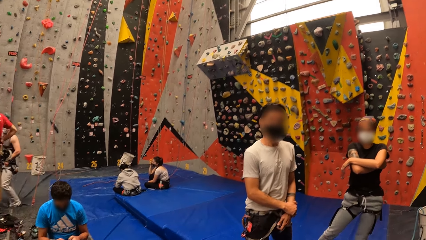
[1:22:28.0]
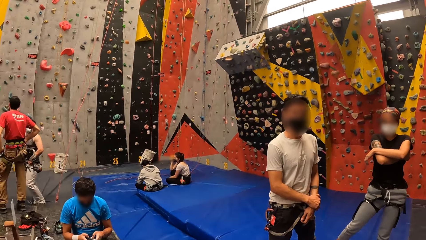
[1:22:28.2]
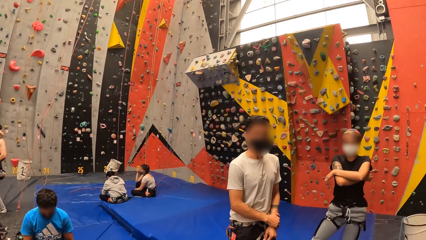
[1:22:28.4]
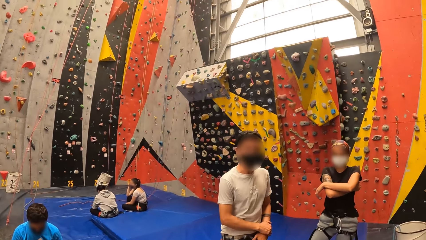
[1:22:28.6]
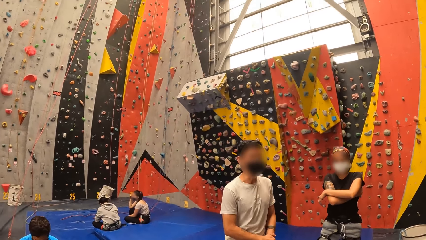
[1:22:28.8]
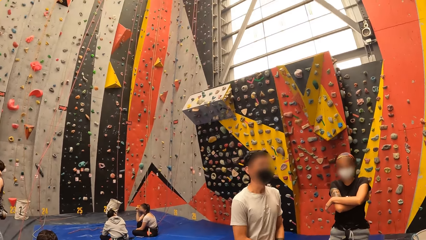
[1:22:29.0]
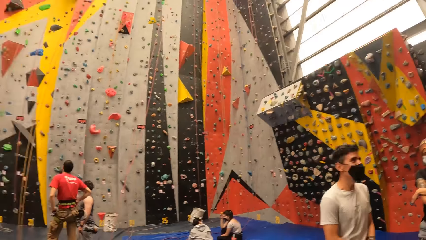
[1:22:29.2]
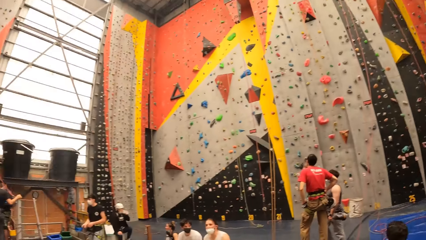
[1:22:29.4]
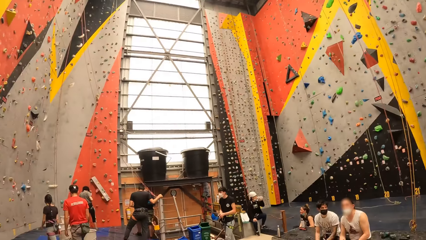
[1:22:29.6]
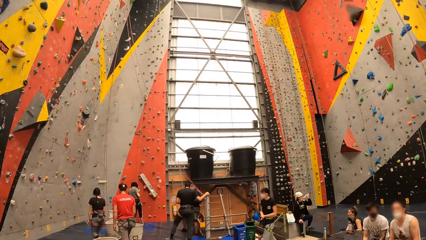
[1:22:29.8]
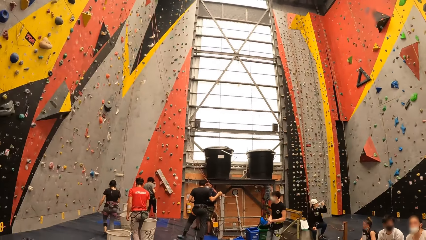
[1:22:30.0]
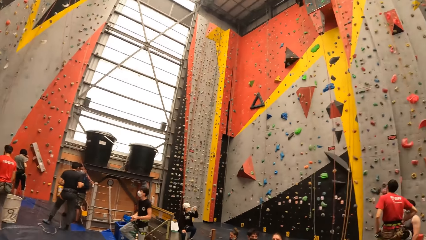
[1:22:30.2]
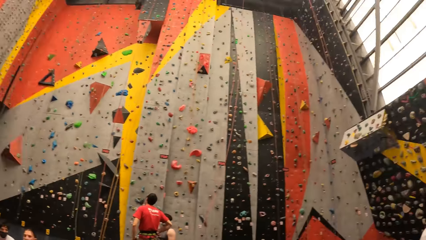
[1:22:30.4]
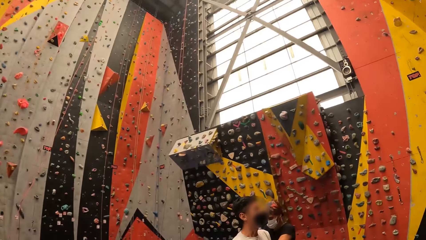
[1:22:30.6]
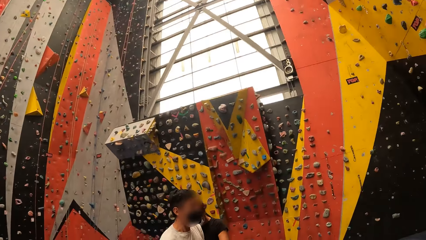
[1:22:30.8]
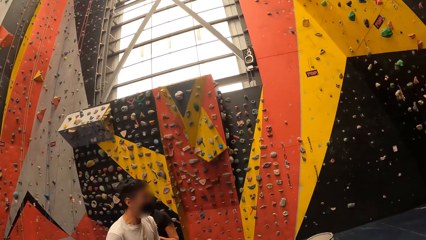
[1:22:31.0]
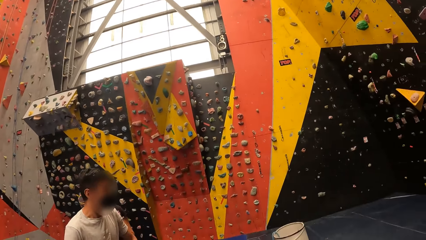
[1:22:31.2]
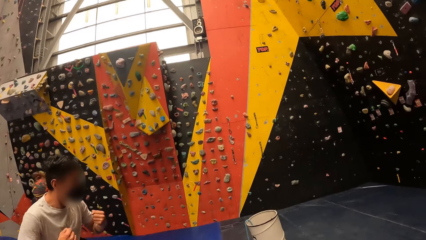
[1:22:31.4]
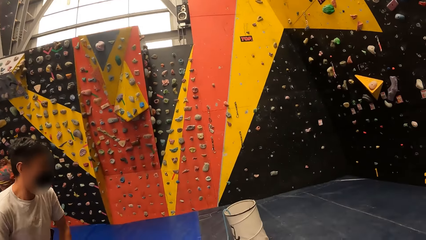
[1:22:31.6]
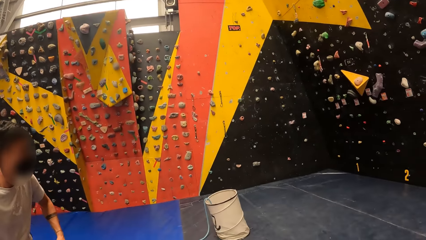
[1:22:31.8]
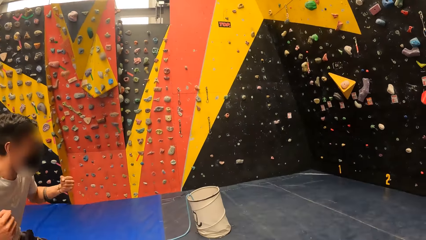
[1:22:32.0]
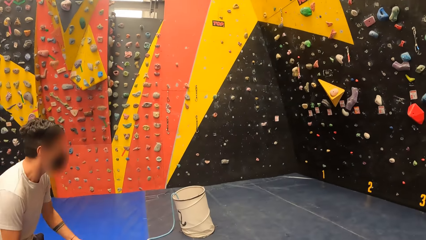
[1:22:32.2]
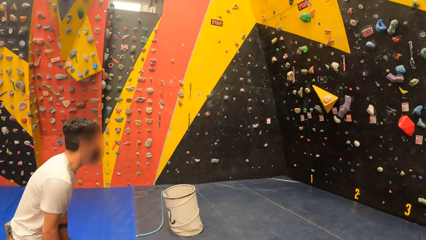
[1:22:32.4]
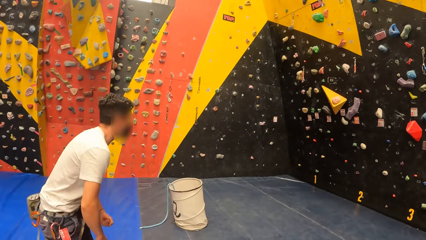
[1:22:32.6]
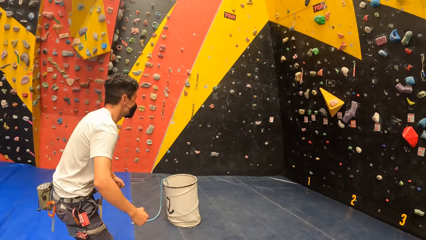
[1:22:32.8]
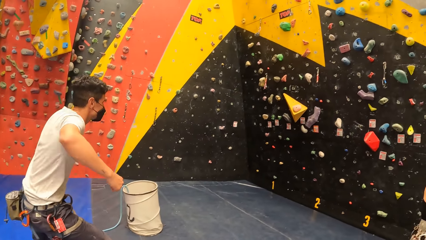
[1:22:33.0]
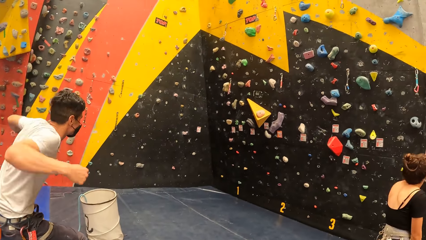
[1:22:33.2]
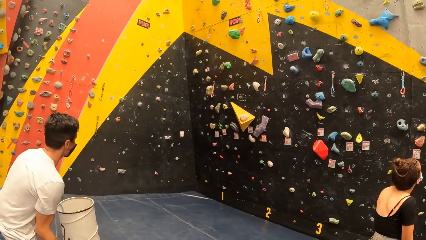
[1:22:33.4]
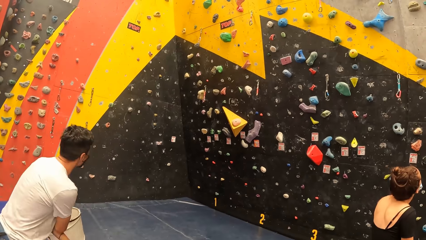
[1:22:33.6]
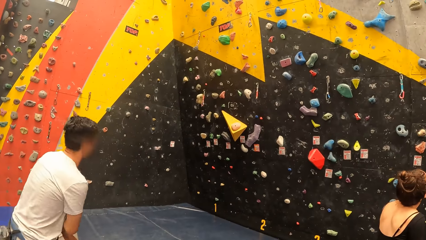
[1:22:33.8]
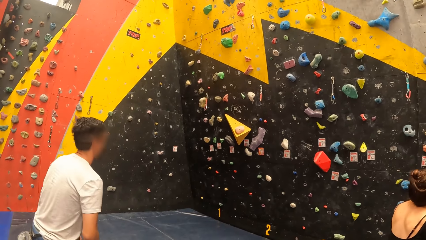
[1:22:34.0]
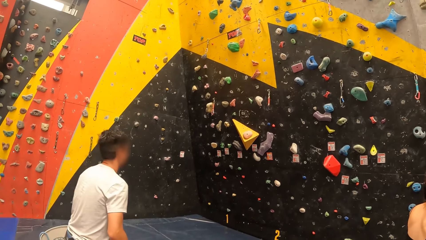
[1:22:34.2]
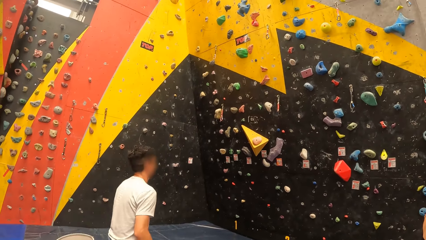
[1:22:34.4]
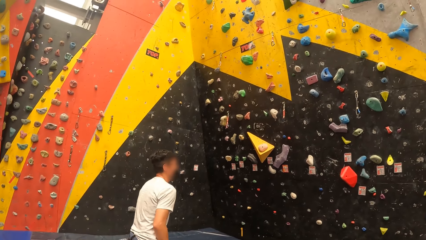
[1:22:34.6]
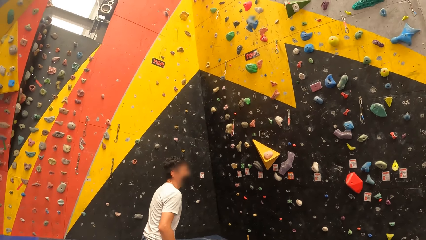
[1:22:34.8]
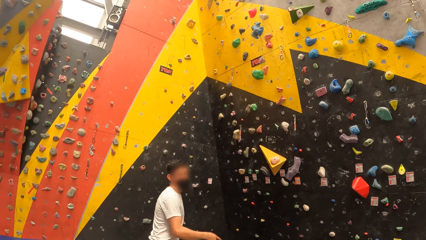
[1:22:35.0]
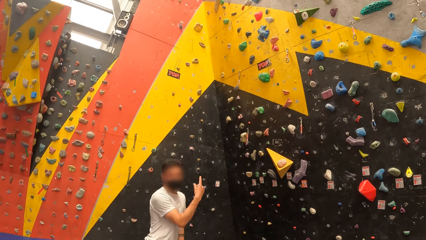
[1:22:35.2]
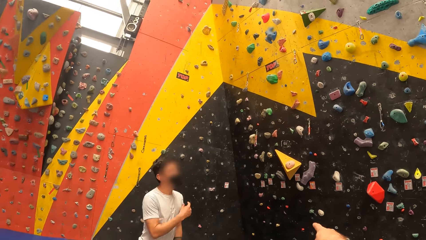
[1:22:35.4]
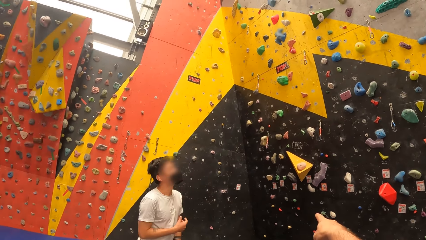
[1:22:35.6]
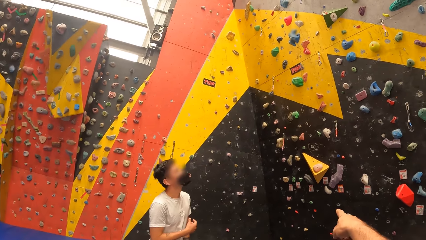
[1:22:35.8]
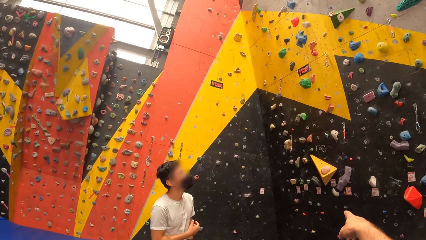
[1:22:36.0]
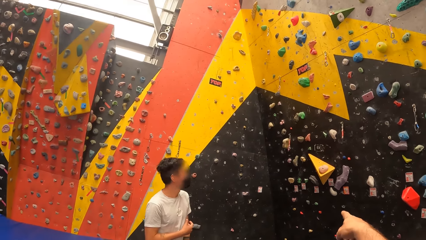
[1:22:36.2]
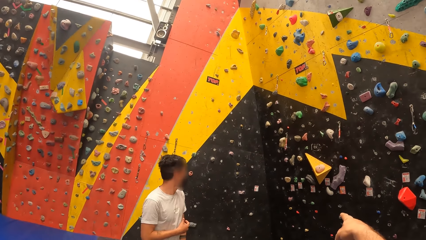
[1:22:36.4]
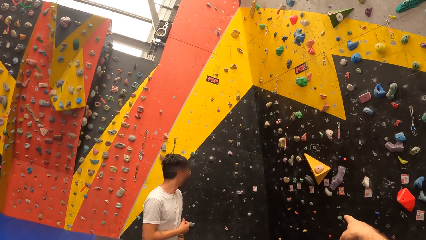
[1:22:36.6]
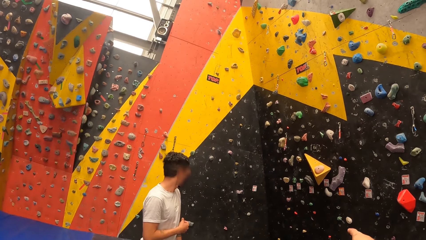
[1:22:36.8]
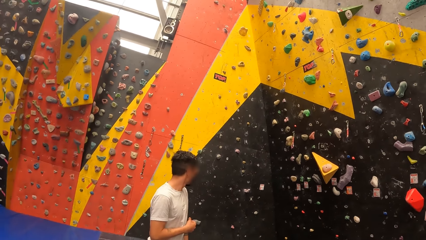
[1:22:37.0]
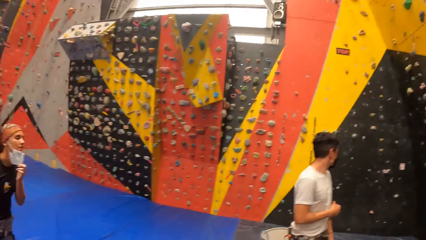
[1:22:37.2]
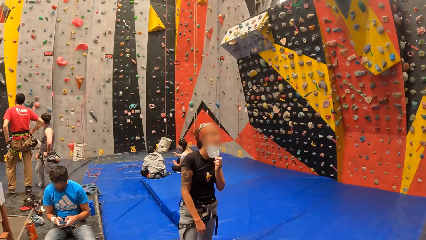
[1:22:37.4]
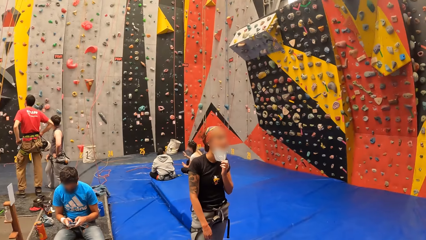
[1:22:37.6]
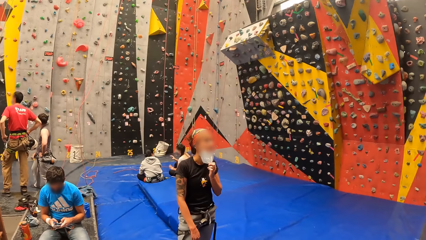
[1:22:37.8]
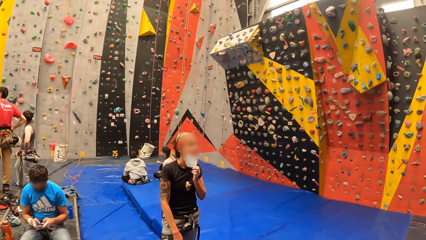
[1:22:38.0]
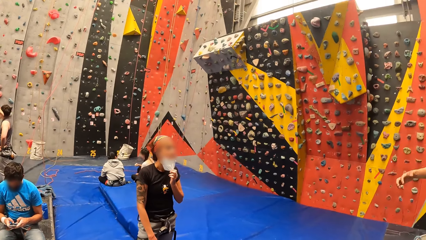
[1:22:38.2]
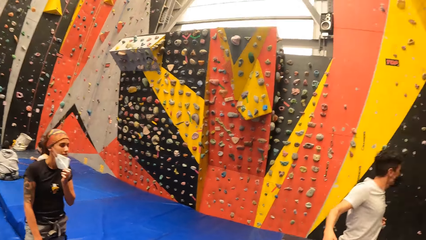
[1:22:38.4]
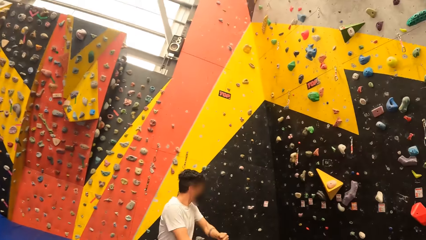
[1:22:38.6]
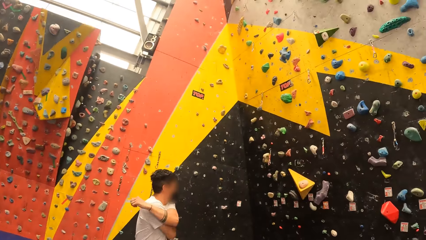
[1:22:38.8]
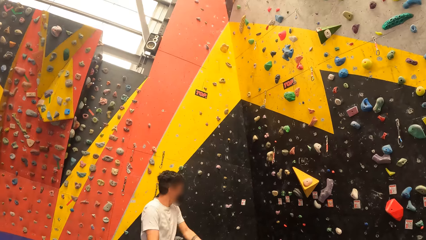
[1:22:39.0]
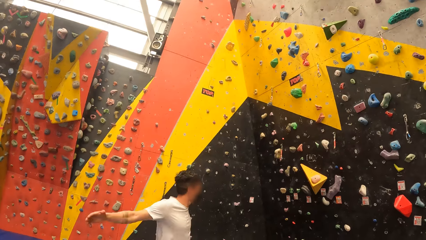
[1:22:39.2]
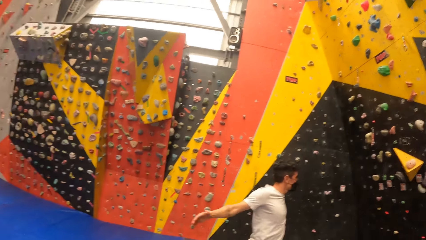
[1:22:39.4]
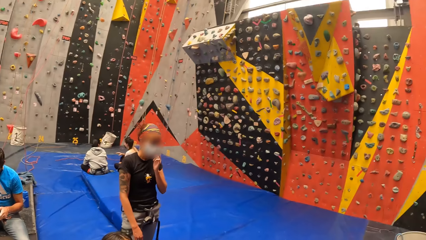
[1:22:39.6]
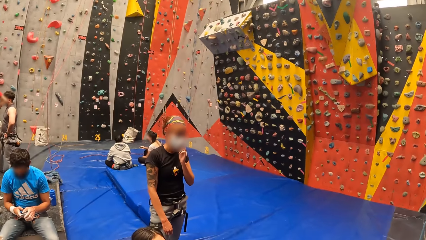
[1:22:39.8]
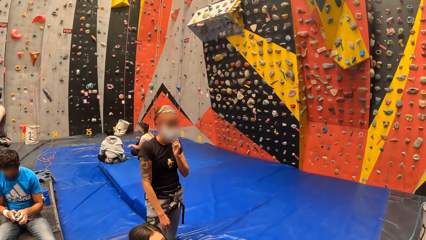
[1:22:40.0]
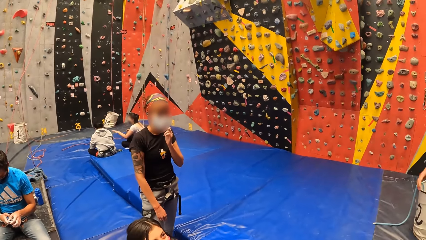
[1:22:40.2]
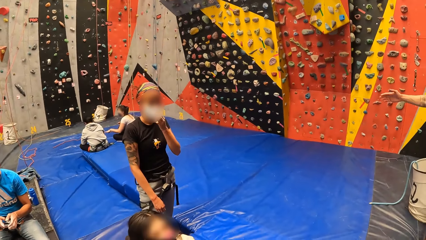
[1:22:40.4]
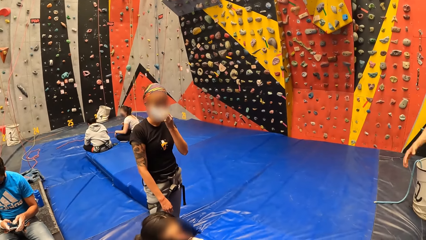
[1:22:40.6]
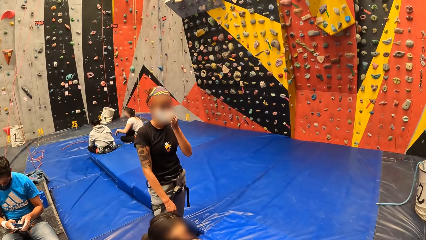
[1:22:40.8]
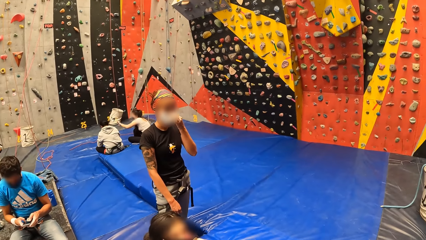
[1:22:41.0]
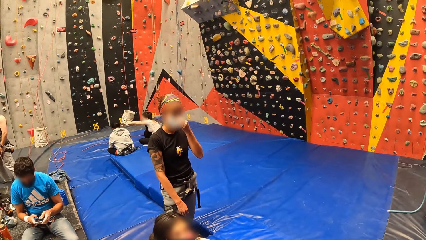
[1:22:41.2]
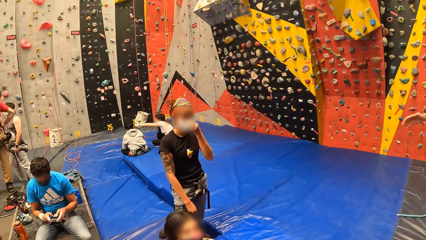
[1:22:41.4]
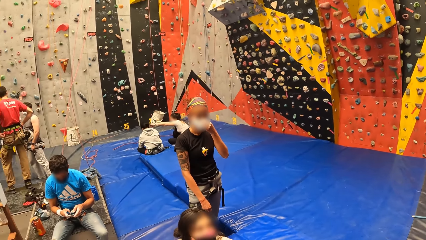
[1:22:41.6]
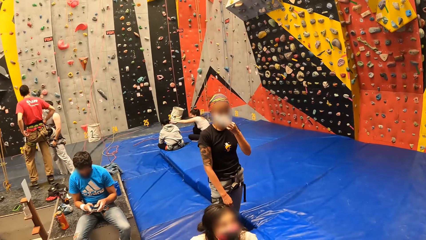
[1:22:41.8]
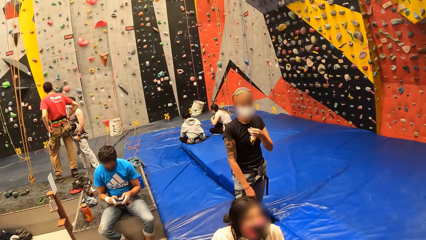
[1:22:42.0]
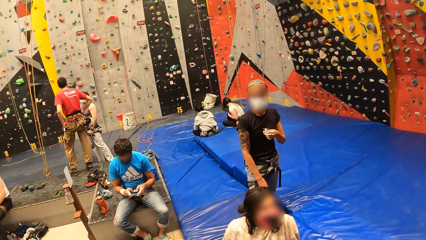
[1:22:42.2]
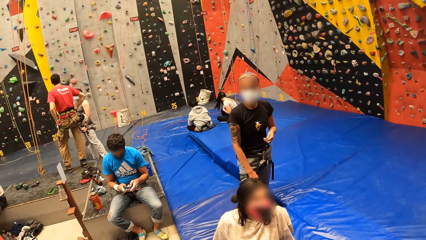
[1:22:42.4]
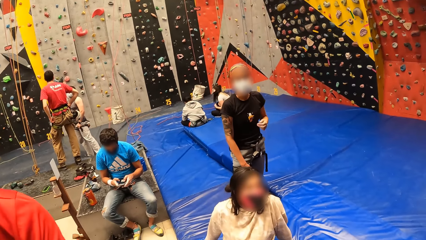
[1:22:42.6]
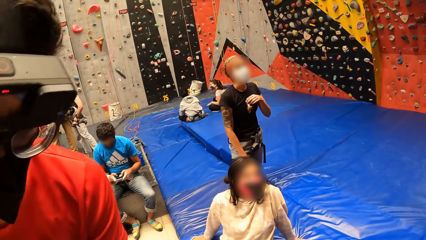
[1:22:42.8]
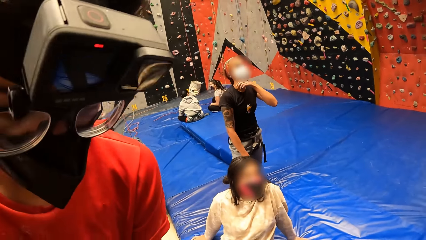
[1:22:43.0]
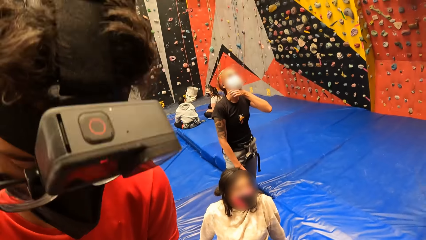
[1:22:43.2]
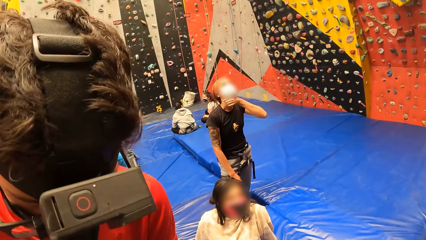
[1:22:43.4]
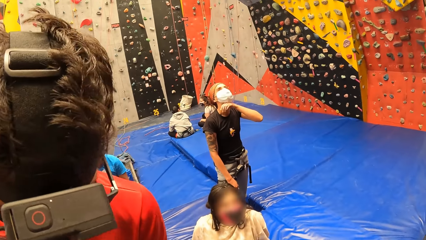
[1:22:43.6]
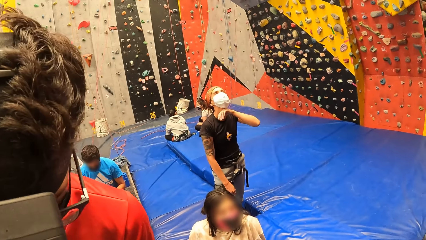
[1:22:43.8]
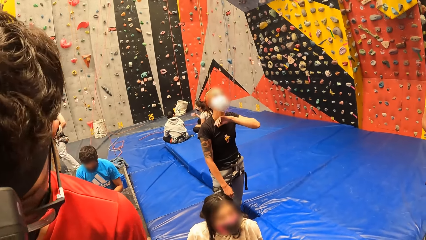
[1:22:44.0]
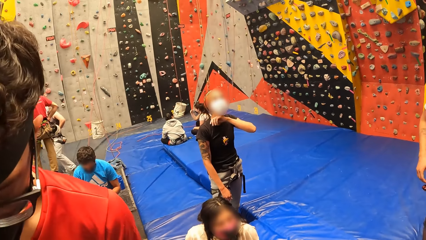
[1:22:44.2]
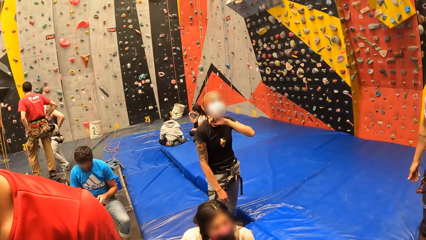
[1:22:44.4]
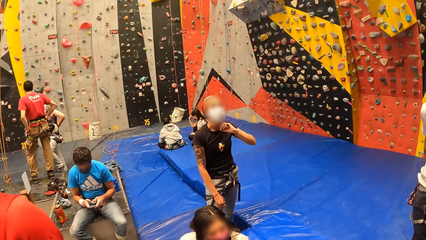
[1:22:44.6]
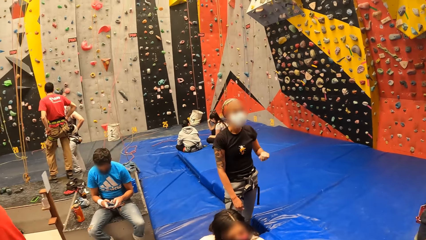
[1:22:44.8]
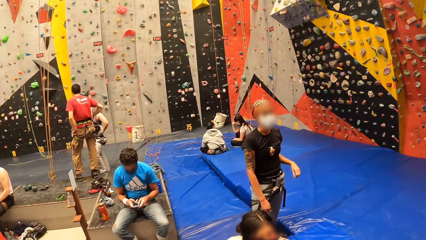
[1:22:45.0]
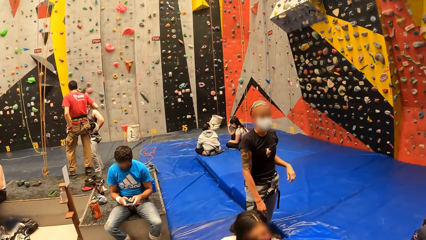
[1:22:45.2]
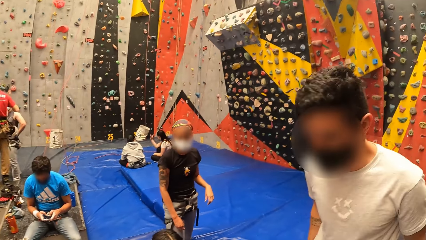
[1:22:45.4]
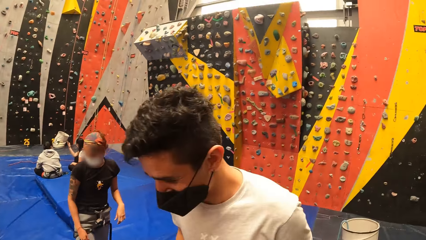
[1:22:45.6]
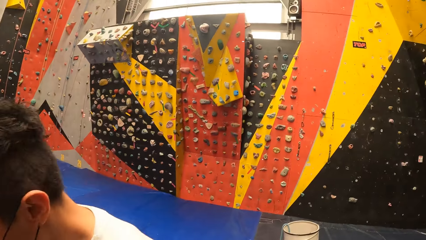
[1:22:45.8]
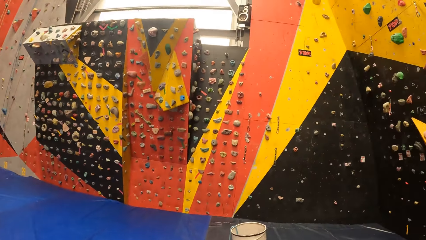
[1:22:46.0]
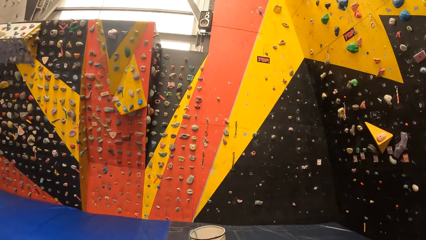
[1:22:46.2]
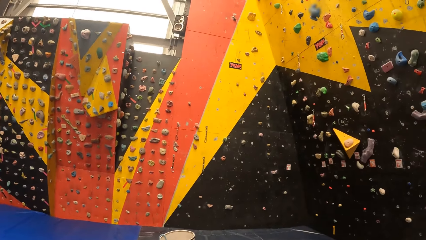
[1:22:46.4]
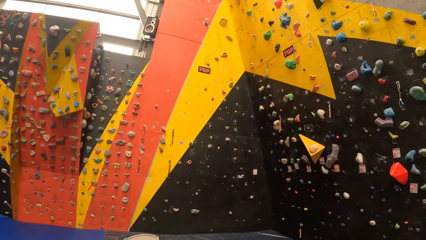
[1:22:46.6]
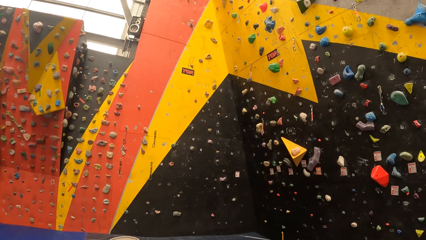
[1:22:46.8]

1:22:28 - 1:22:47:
The camera wearer interacts with a man. A person exercises. The man signs the camera wearer. The camera wearer points on the climbing wall. They look at a woman. Another person holds the mask. The camera wearer looks around.
